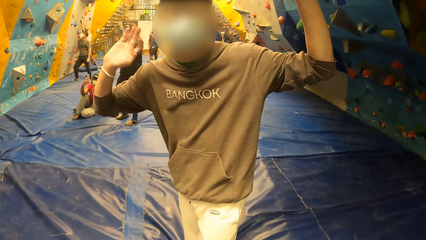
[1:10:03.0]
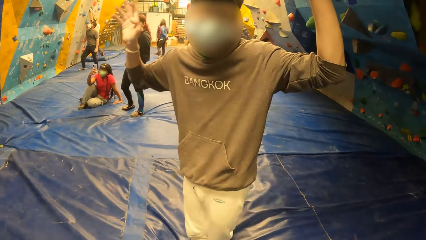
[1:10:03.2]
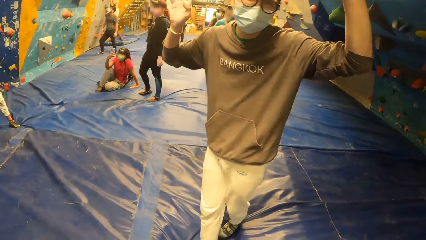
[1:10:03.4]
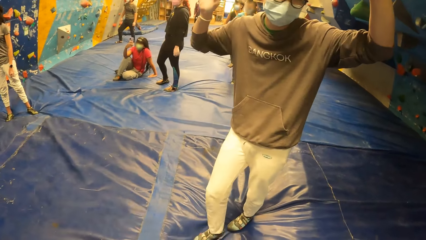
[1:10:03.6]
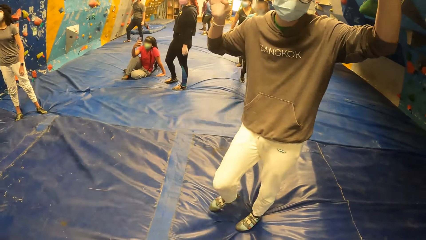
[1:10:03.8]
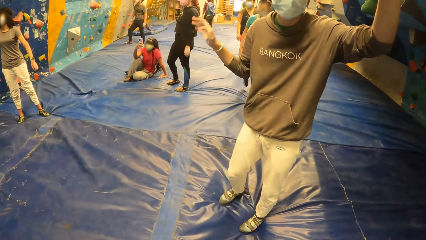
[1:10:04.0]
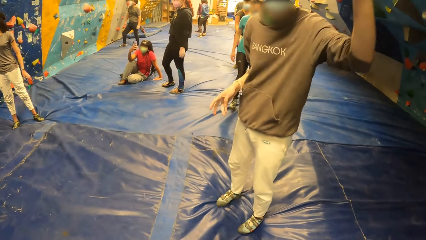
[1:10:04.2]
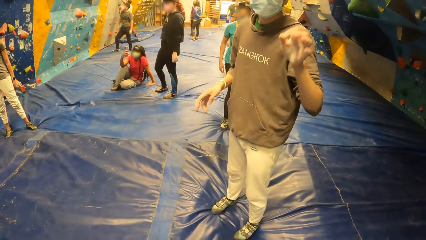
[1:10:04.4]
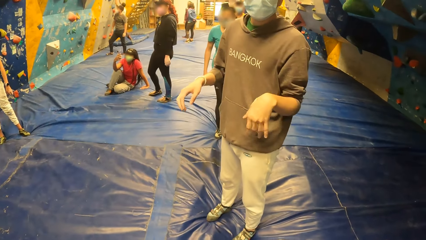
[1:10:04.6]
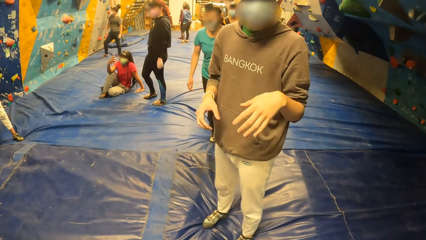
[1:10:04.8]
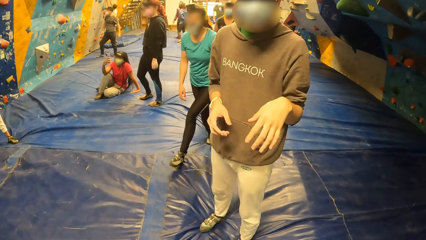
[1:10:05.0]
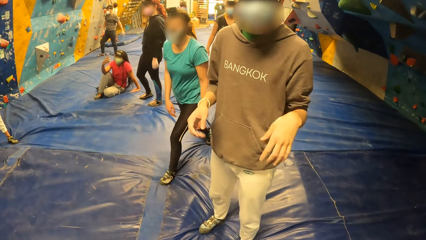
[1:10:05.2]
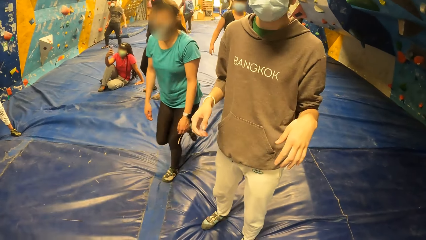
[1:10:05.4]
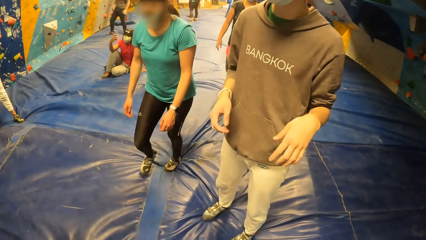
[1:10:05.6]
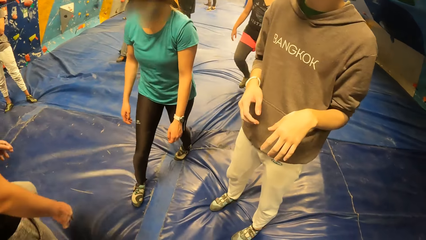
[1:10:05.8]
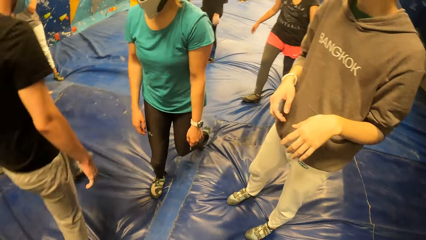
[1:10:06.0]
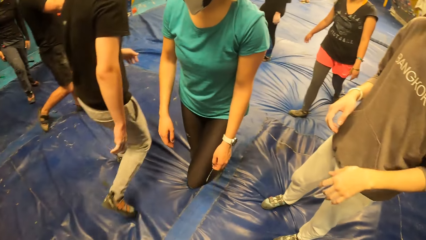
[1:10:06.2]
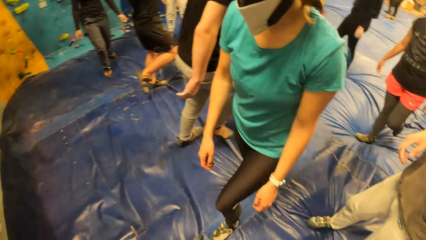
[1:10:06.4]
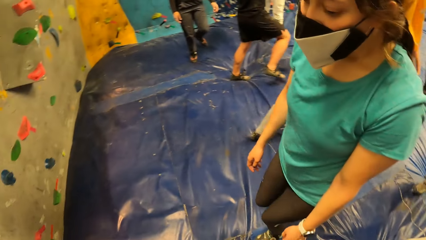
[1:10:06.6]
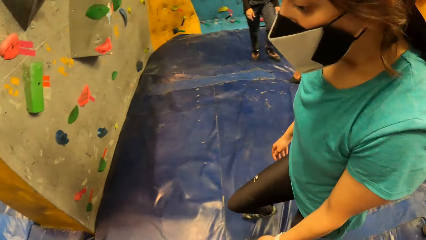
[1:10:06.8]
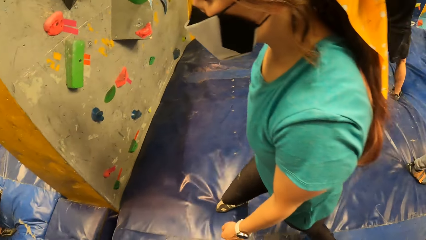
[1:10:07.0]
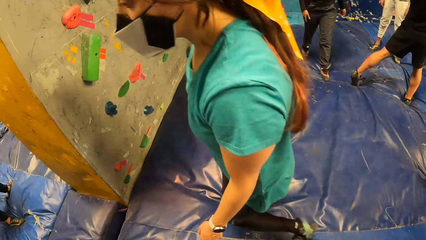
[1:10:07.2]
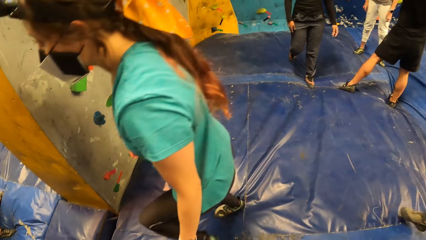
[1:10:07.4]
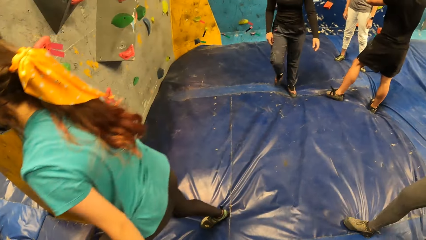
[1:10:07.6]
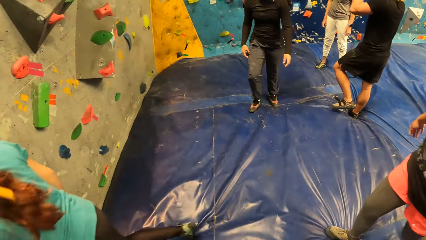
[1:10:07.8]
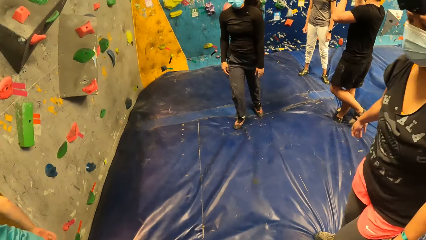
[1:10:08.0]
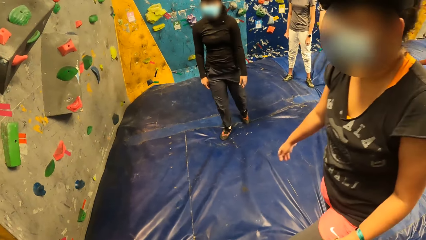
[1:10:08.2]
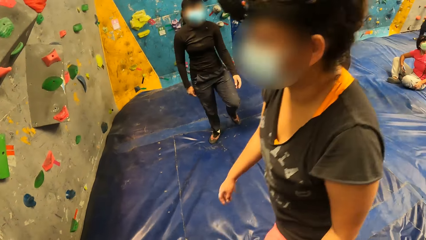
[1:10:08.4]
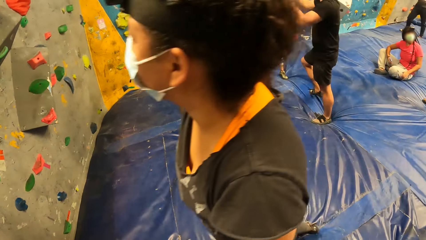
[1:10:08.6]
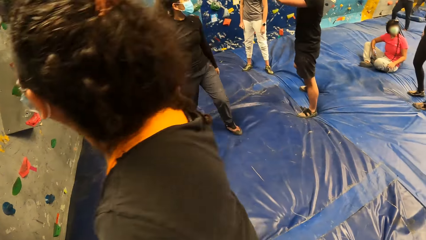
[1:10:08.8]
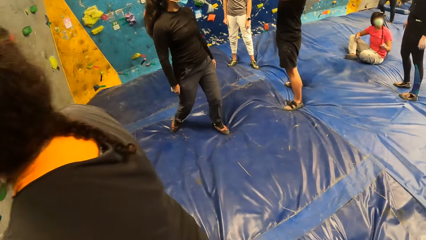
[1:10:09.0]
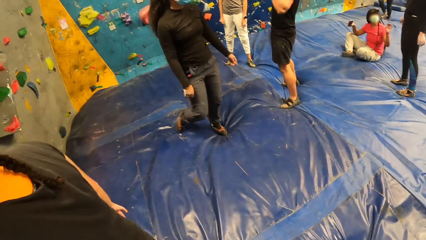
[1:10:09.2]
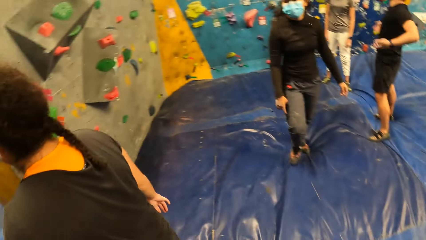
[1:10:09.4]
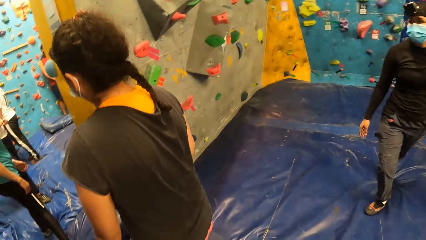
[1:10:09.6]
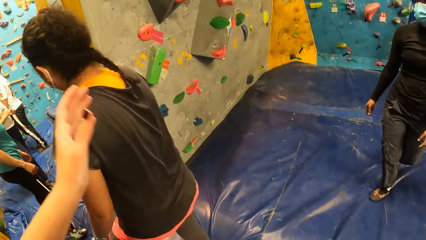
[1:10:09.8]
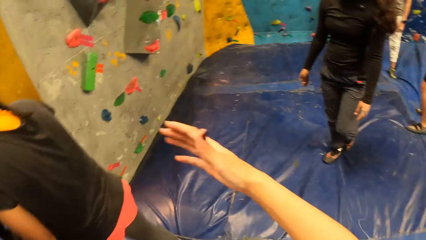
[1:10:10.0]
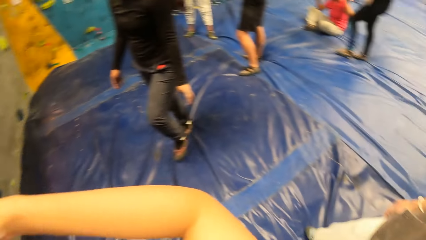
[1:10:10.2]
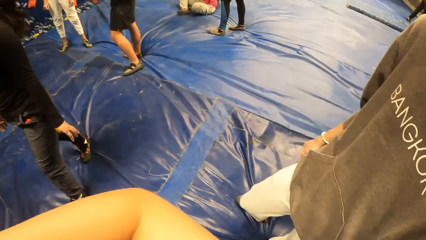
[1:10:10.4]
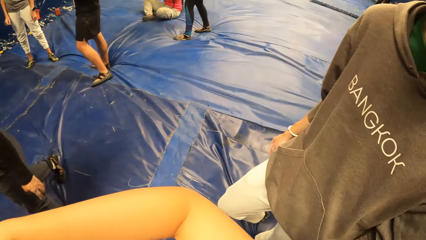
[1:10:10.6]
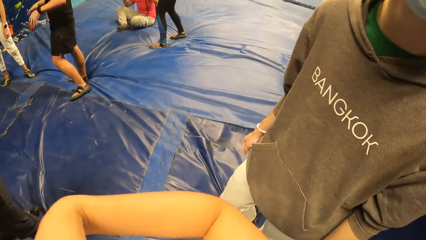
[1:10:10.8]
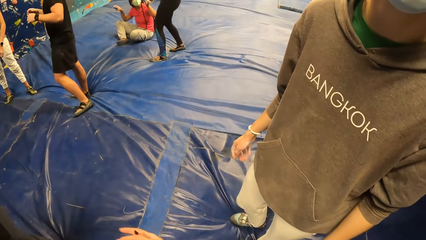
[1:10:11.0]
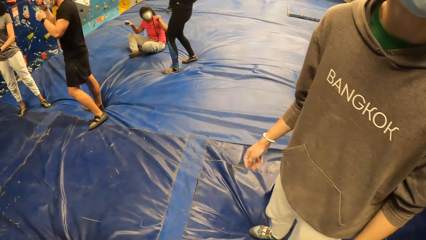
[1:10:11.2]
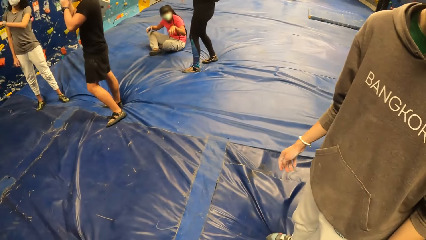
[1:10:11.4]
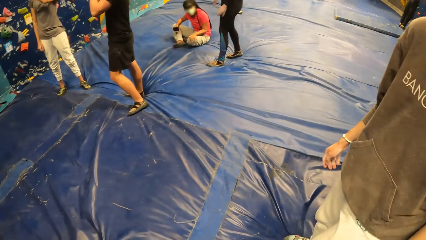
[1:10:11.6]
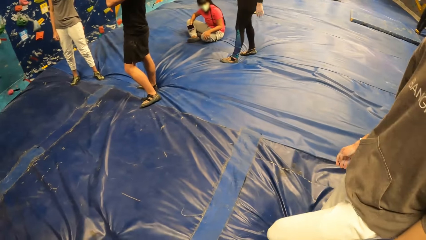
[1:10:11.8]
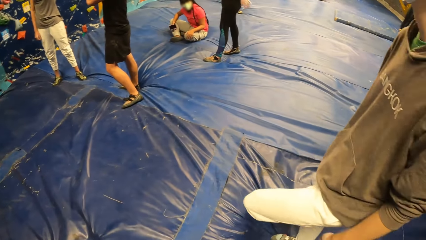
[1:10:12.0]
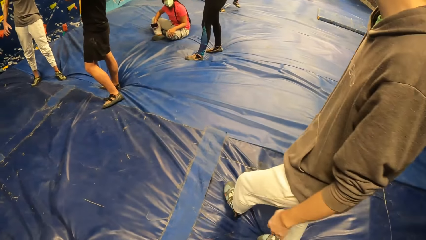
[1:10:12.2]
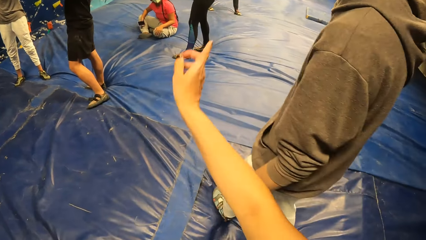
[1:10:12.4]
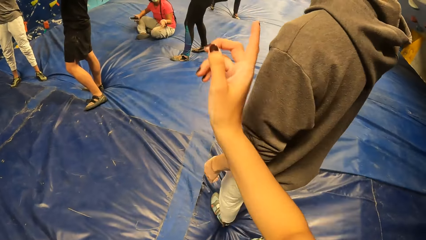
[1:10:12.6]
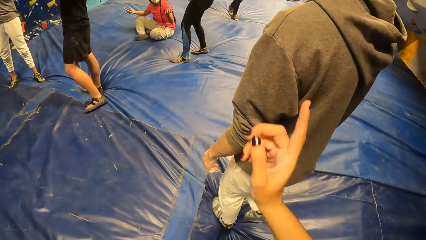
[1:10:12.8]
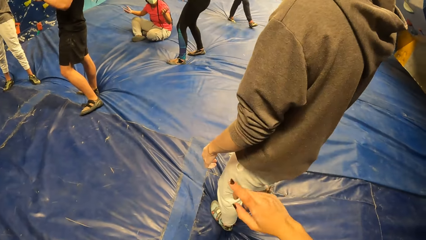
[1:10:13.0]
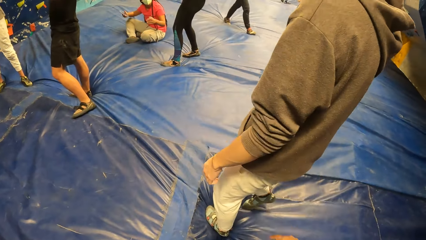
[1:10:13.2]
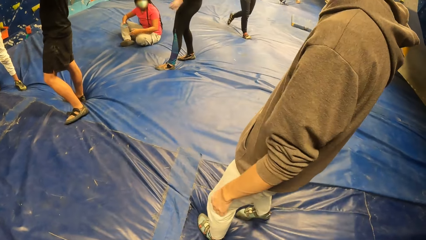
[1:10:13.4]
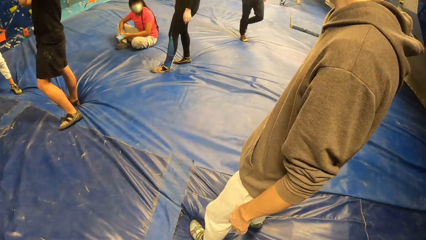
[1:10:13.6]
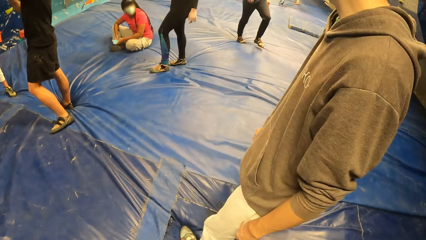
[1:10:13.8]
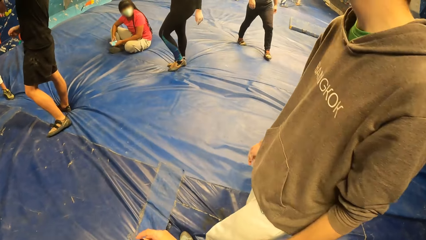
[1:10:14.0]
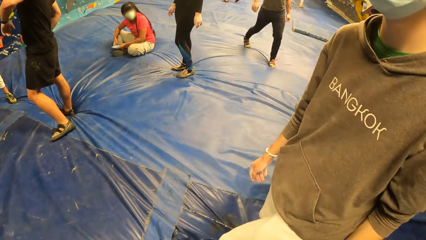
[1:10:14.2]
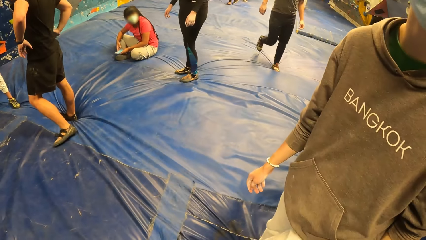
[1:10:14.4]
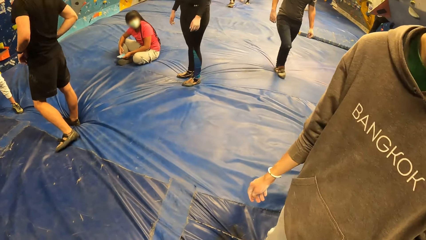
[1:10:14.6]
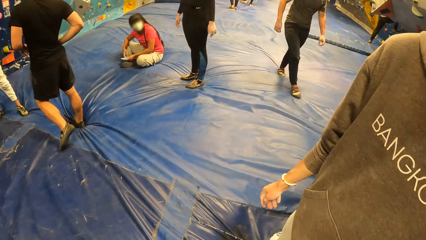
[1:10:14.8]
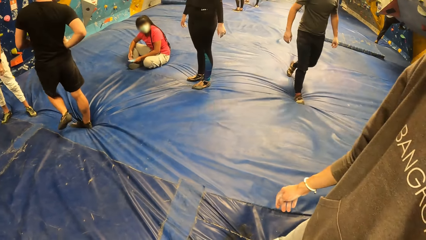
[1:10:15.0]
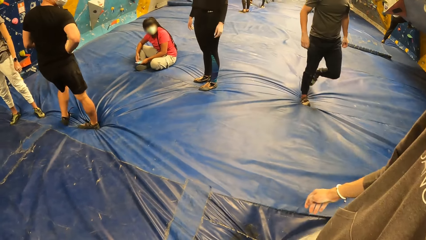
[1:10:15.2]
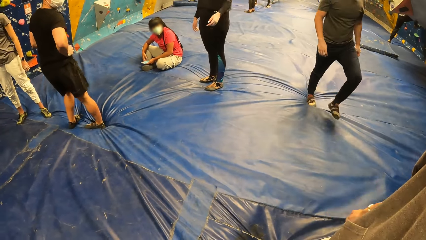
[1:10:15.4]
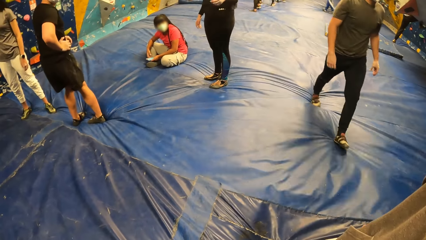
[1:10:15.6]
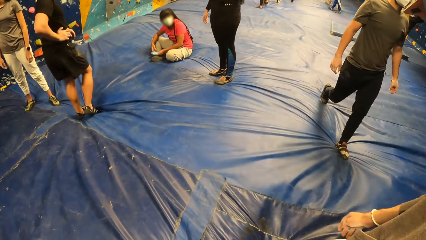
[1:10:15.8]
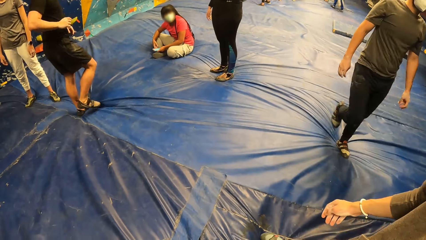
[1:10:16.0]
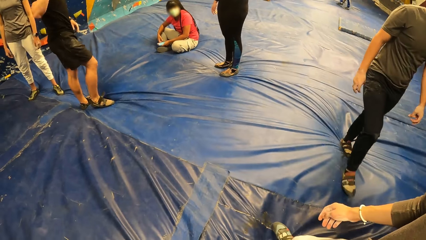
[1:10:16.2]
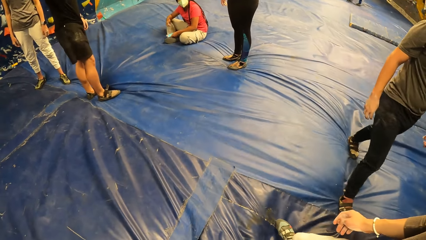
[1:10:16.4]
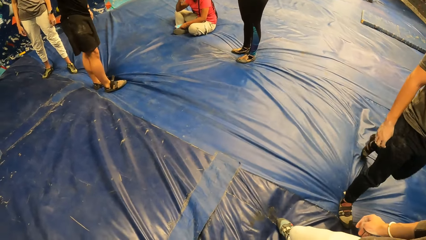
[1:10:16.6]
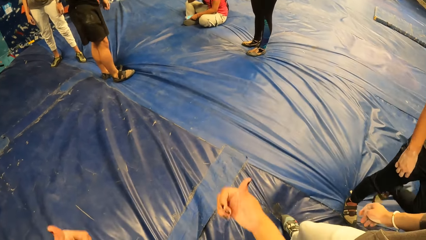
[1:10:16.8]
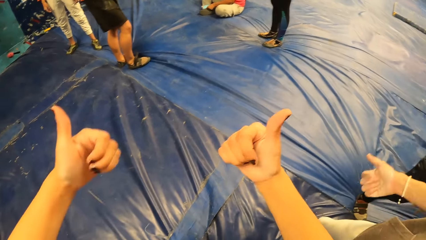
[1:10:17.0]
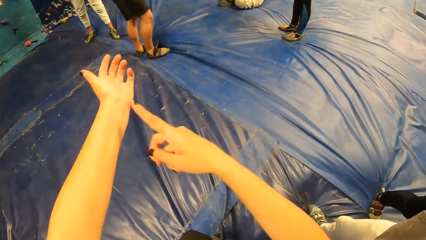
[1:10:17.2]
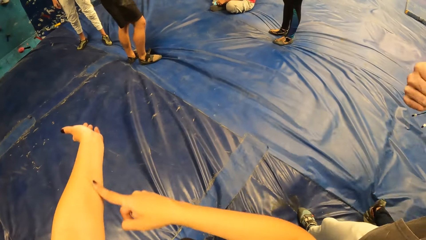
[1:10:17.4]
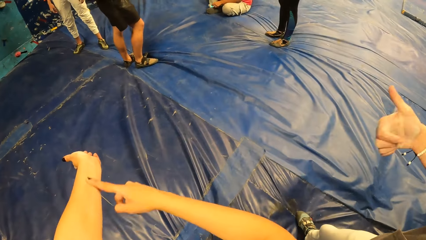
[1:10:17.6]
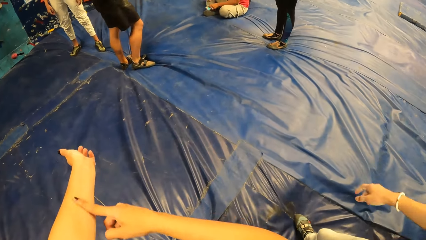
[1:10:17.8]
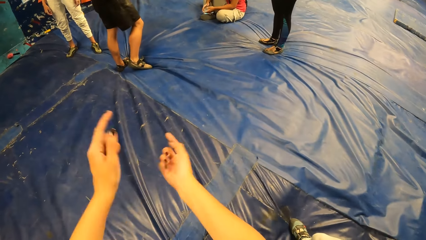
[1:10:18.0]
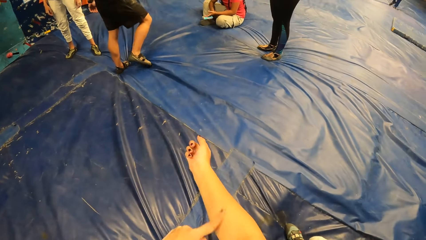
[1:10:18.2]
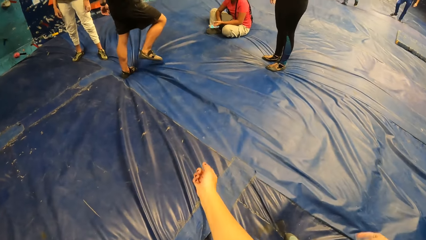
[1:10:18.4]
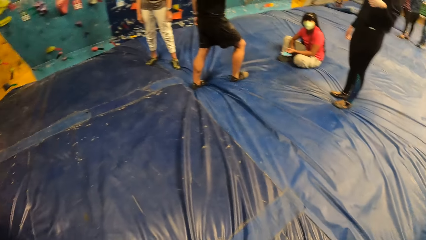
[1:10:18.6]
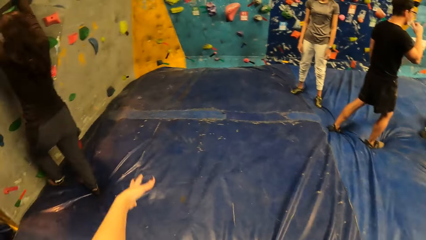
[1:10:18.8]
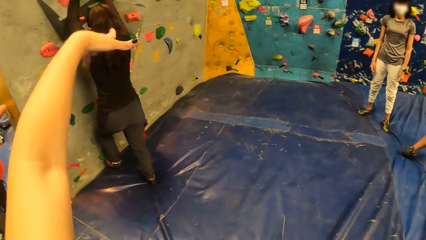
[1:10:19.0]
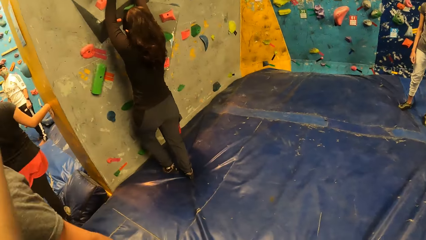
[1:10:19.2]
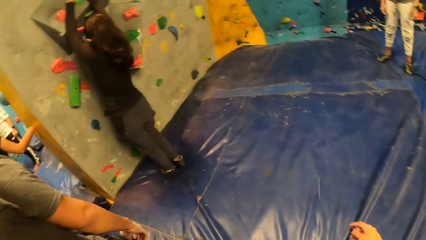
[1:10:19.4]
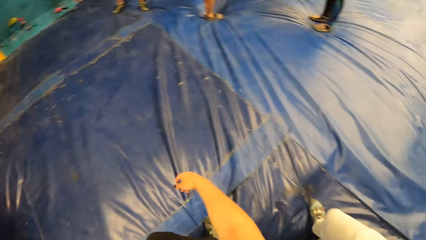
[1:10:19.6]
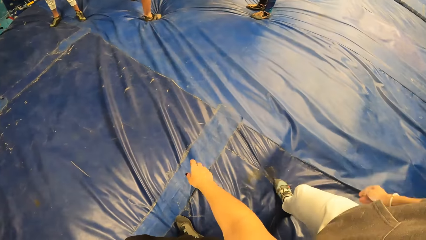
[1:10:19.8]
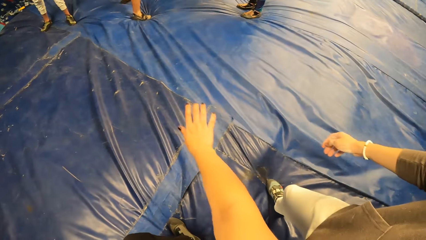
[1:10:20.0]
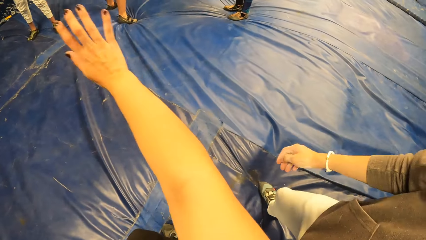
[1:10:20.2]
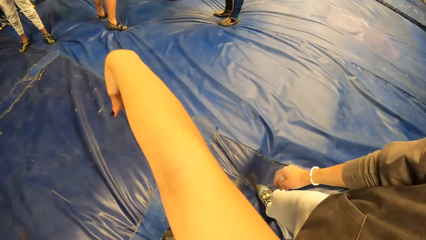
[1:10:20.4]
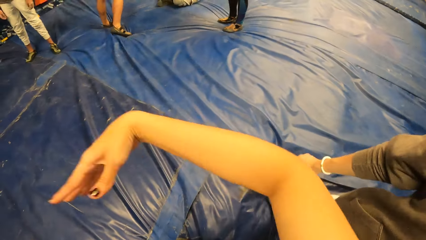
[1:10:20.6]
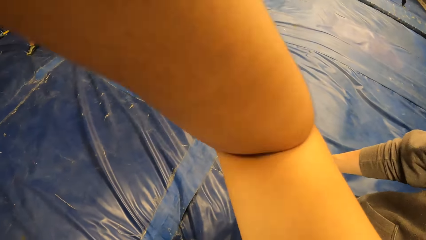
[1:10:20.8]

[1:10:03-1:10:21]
A woman interacts with another woman. The camera wearer rubs her arm with a finger. A third woman climbs the wall.
